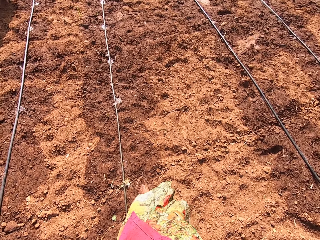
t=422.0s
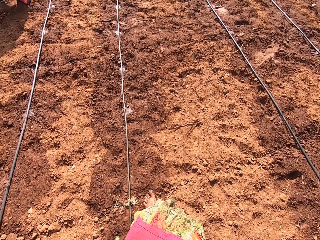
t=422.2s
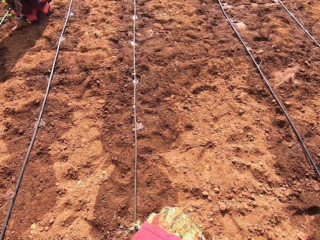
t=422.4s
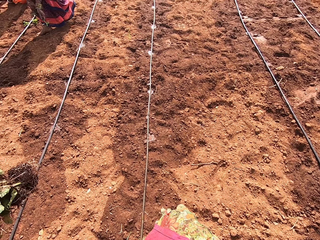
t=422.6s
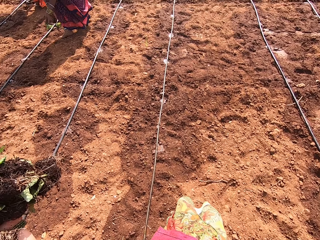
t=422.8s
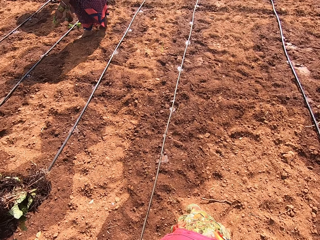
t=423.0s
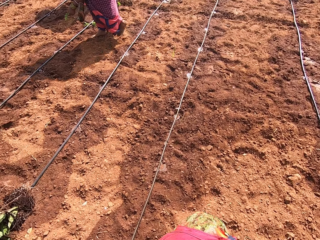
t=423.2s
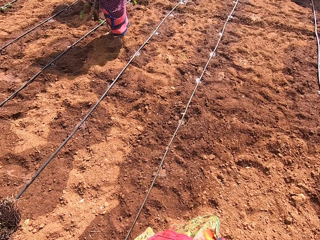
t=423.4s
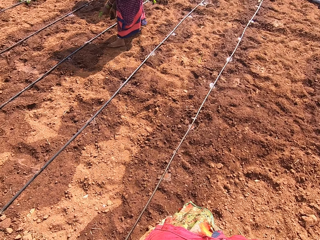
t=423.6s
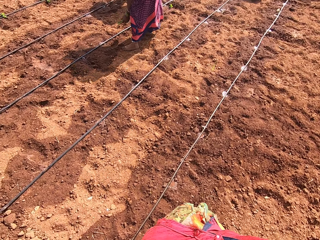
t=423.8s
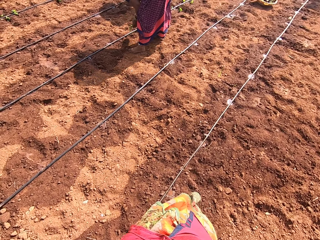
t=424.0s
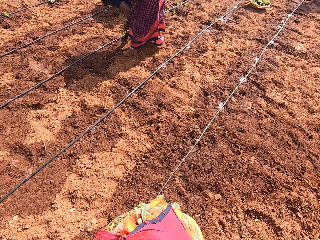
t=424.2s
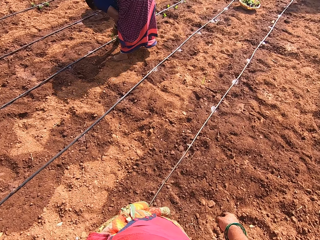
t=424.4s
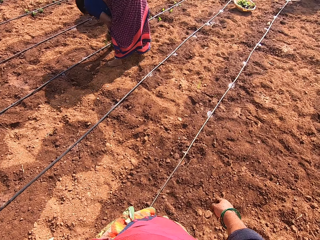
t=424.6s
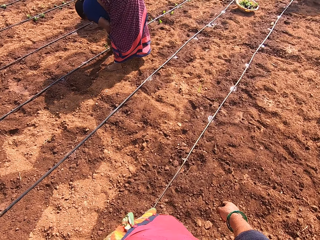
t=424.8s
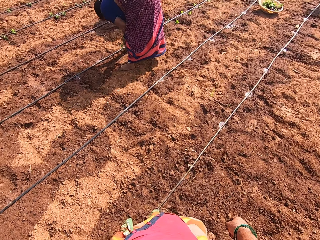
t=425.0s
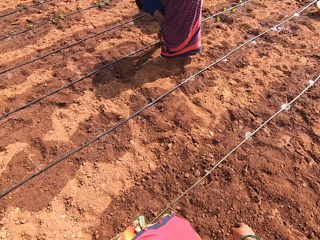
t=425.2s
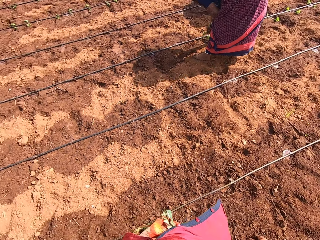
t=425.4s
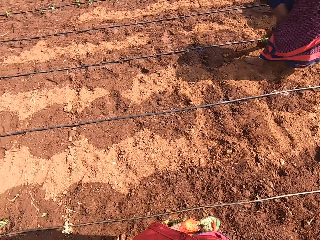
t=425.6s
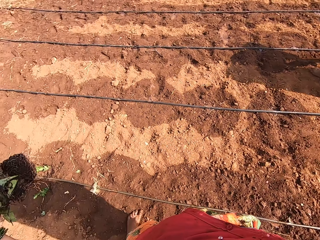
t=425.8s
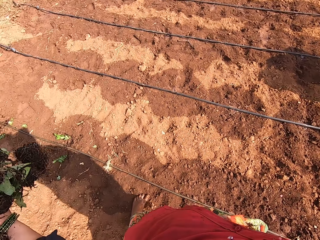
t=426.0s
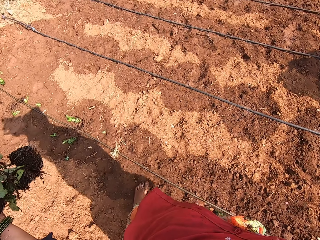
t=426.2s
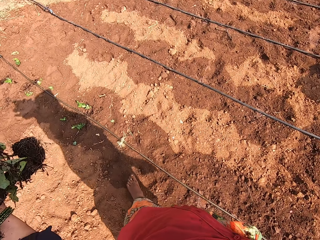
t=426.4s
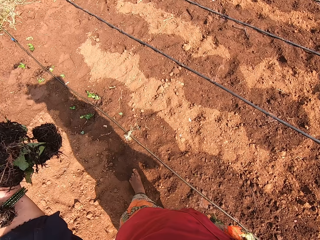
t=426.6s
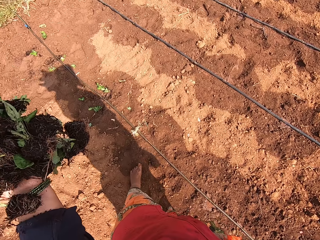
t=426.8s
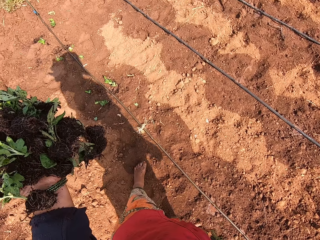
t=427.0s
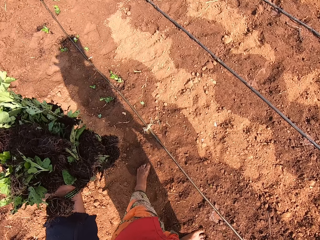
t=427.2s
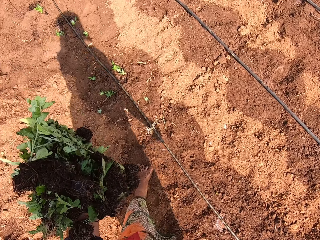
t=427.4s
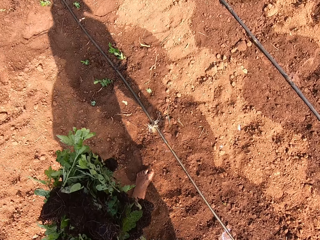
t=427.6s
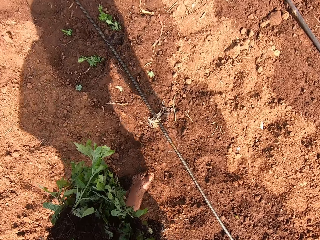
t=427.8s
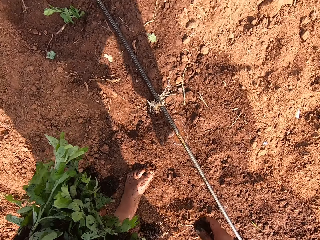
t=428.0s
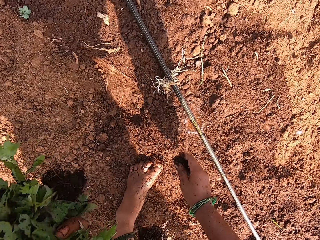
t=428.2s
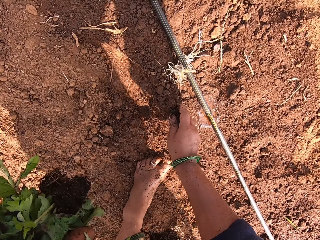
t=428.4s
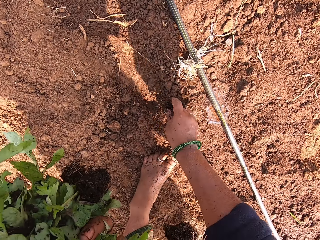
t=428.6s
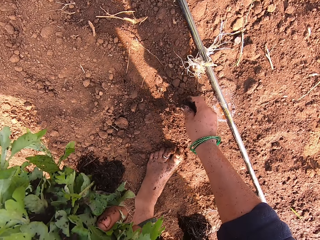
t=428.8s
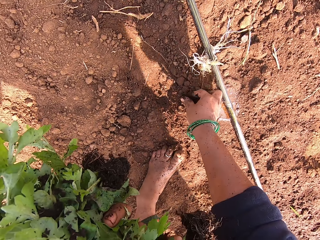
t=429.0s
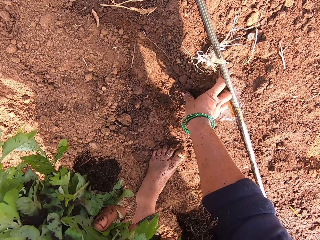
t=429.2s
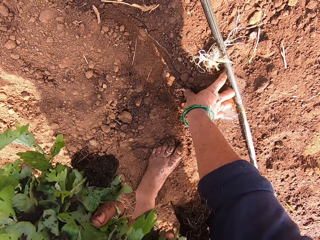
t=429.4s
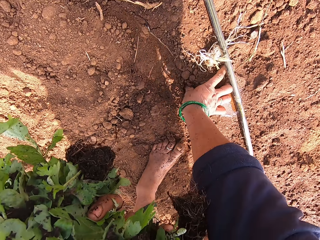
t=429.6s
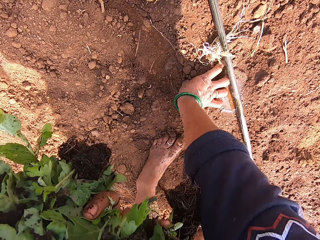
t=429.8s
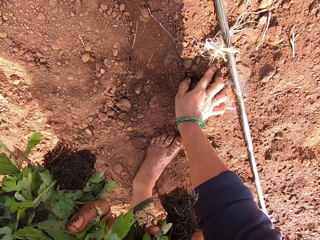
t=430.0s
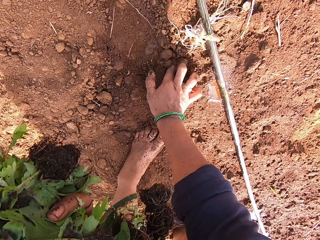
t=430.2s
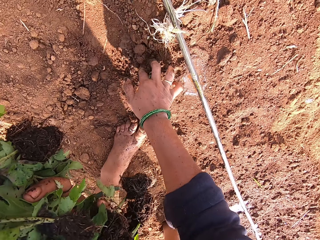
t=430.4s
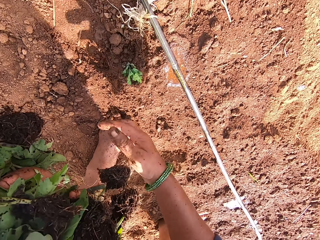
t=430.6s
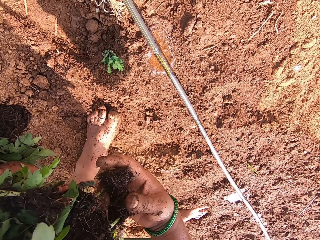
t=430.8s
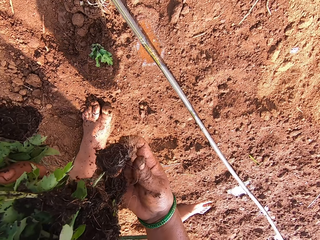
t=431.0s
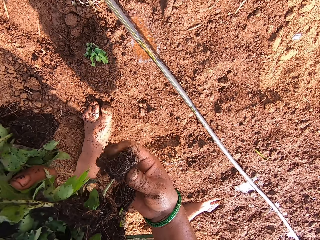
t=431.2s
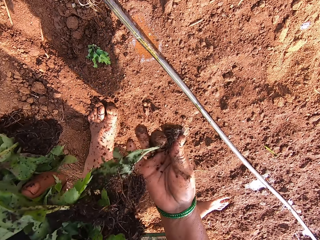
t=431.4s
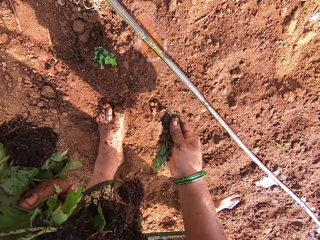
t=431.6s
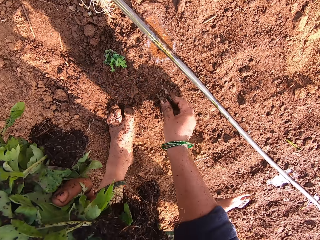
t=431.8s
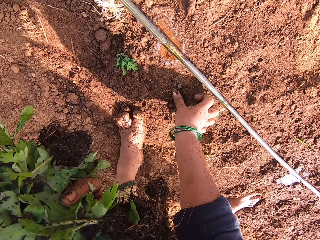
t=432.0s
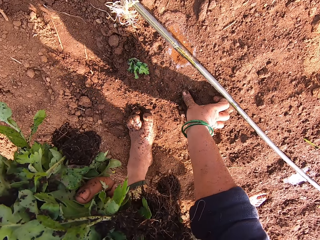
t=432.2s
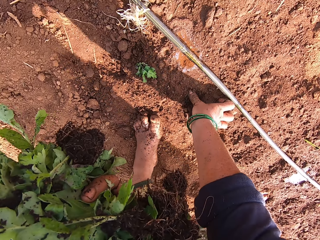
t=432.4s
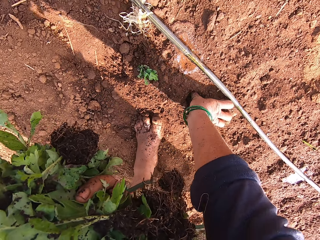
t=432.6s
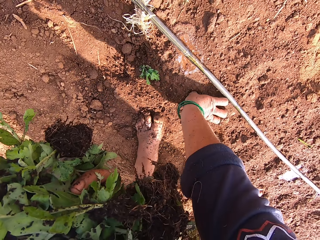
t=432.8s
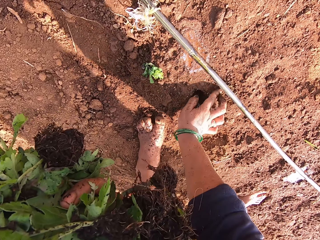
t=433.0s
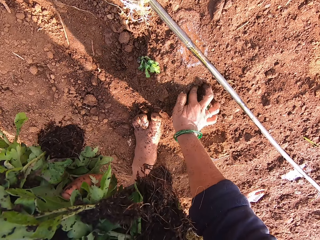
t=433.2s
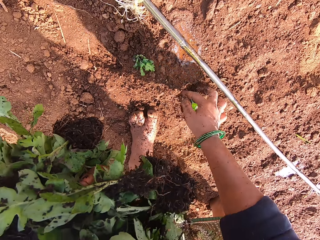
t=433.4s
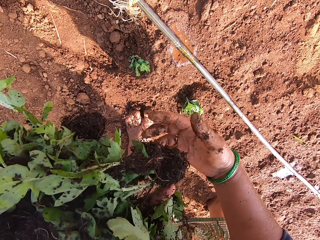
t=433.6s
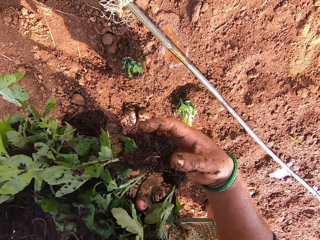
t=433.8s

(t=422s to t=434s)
A lady plants seedlings in the farm. The camera wearer stands in the farm. They plant the plants in the soil. They take a plant from the left hand. They plant the plants in the soil.

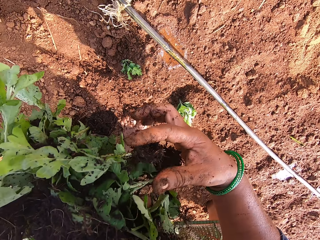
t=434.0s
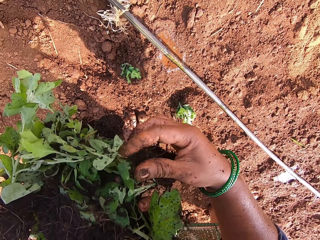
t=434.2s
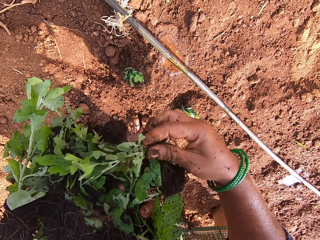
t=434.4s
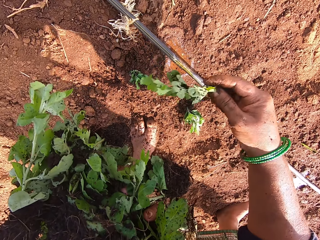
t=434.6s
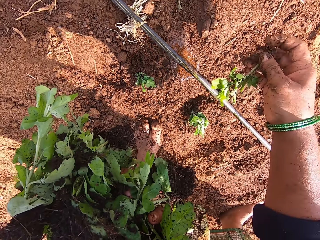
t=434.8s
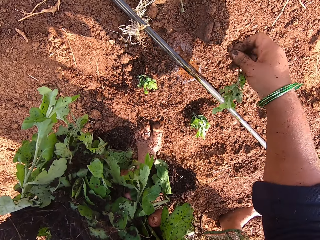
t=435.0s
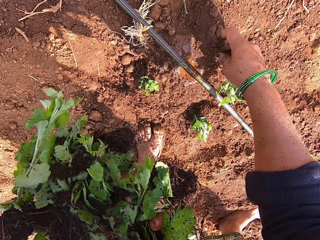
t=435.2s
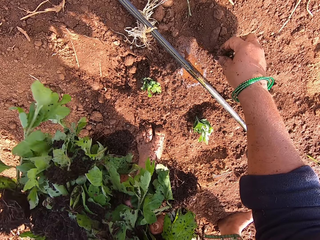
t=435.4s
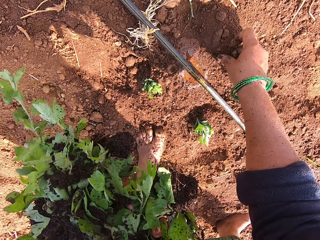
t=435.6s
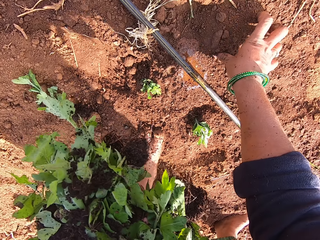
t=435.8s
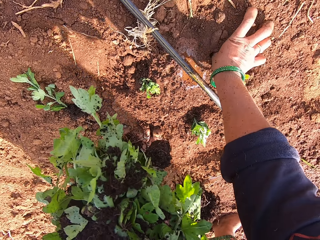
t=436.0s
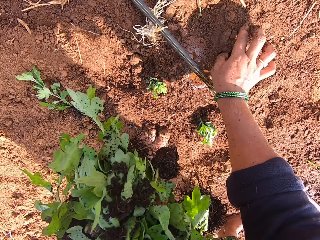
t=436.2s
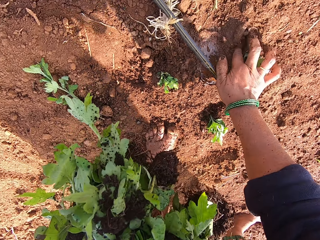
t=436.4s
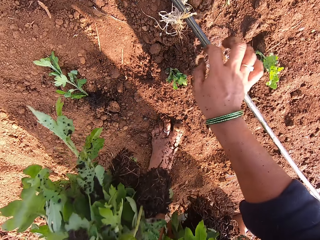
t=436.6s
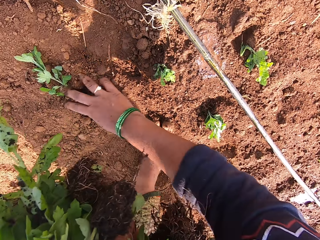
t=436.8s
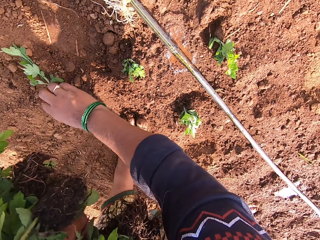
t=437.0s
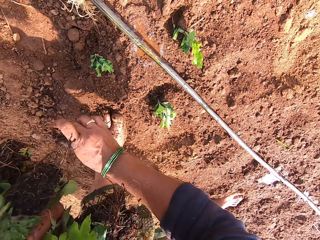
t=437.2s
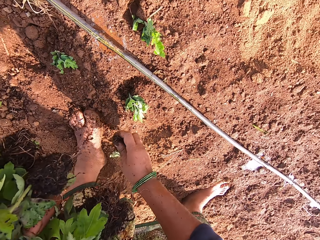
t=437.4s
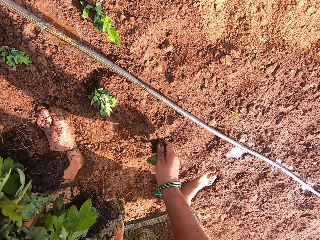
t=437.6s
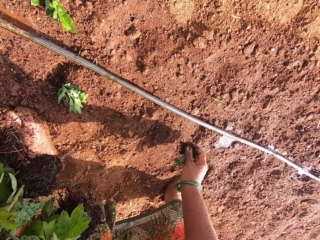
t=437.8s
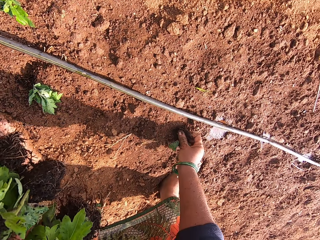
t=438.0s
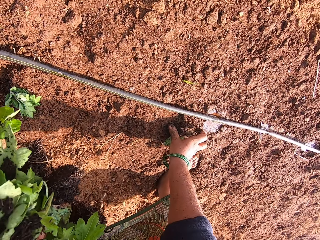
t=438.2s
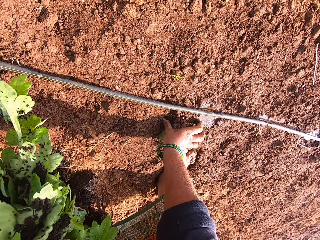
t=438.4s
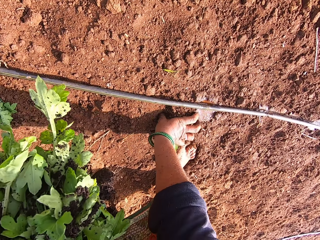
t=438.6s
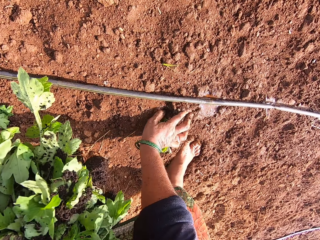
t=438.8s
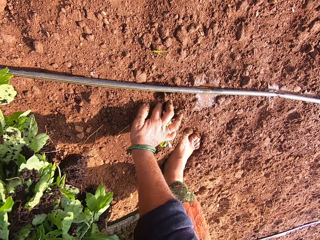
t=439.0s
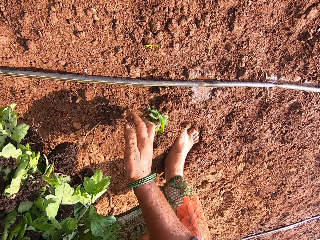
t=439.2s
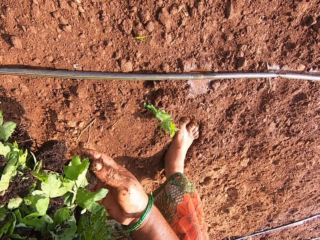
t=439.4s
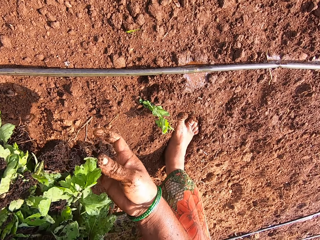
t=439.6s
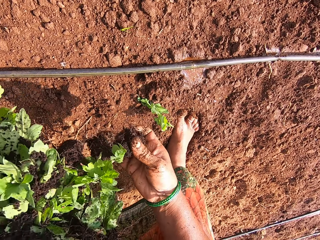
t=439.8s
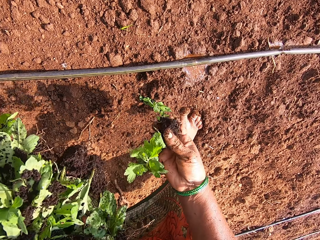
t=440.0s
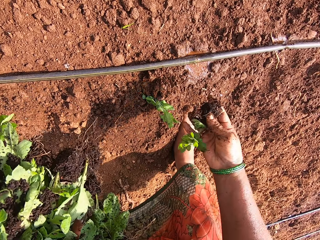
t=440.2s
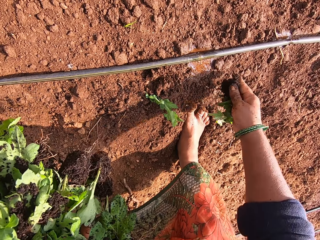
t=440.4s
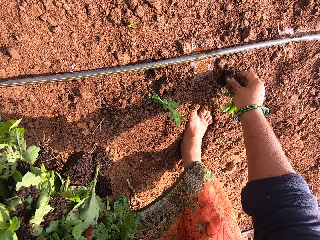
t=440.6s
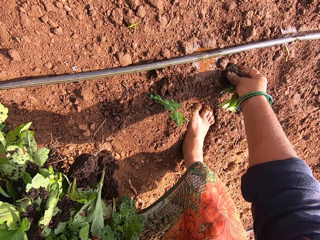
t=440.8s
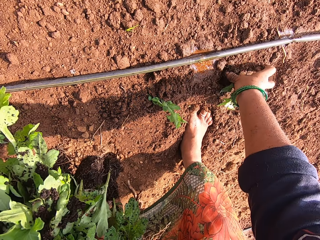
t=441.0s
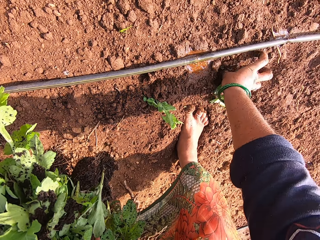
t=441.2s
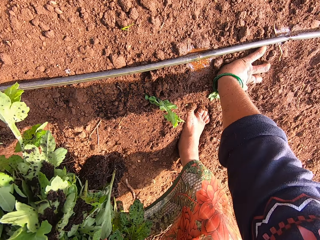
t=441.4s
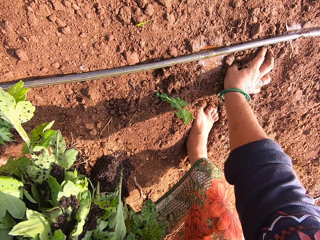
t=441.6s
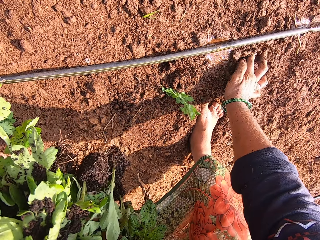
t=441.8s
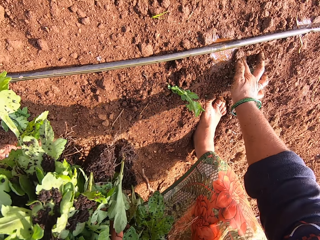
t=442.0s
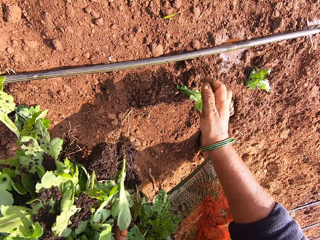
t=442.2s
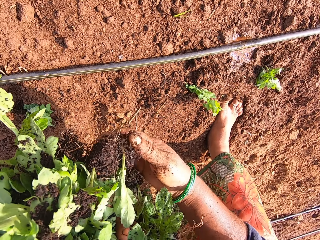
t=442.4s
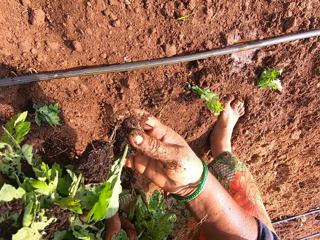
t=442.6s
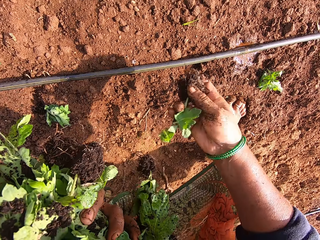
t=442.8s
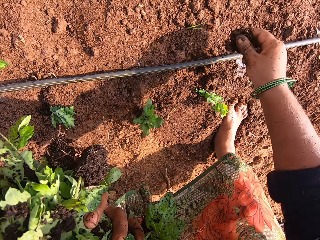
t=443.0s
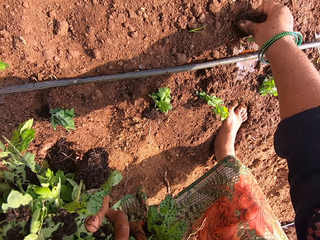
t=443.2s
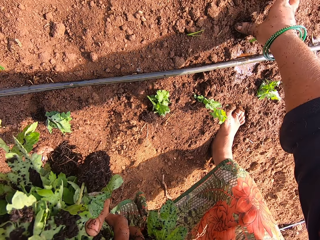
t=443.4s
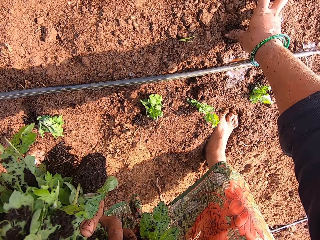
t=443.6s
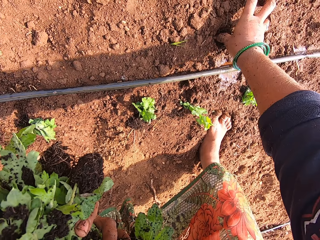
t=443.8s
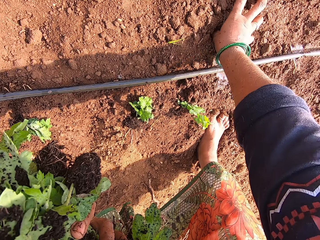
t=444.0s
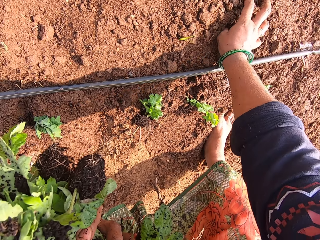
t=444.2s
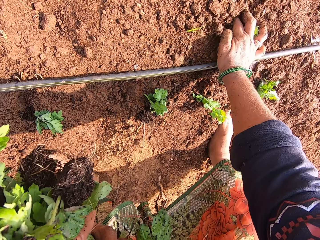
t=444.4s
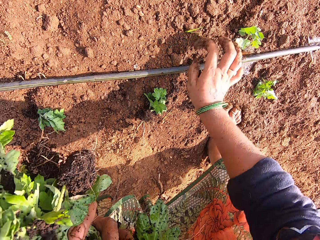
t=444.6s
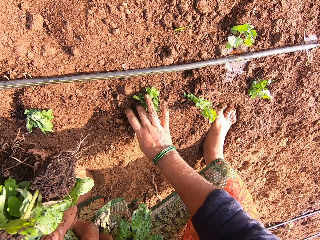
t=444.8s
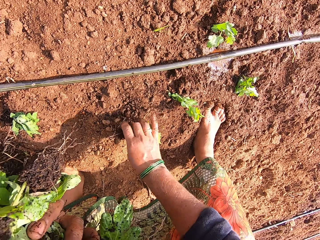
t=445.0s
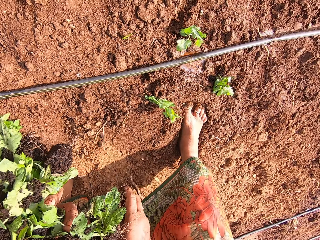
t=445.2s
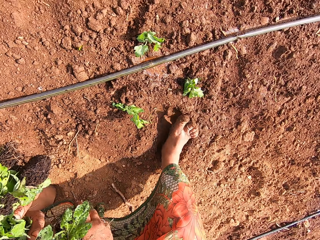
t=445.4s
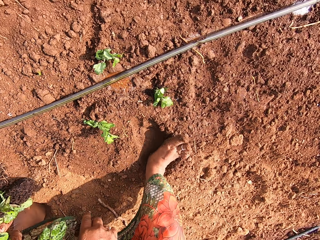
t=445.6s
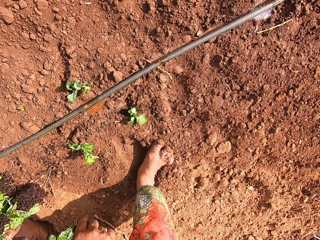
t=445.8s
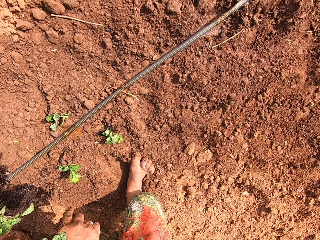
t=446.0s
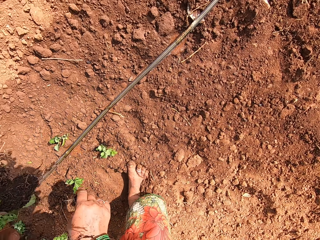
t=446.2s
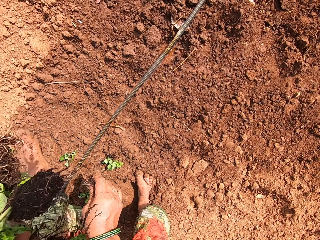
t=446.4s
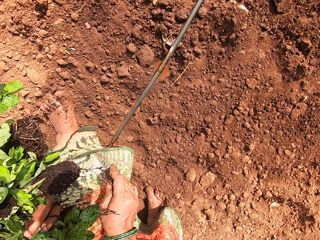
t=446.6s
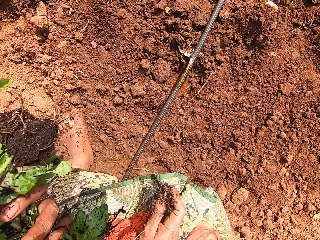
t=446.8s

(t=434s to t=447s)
The camera wearer takes a plant from the left hand. They plant the plants in the soil. They pick up the plant from the ground. They plant the plants in the soil. They take the plant from the left hand. They plant the plants in the soil. They converse with three ladies. They take the plant from the left hand. They plant the plants in the soil. They pick up the plant from the ground. They make a step forward.
